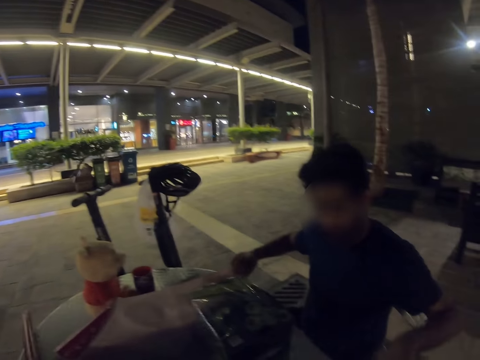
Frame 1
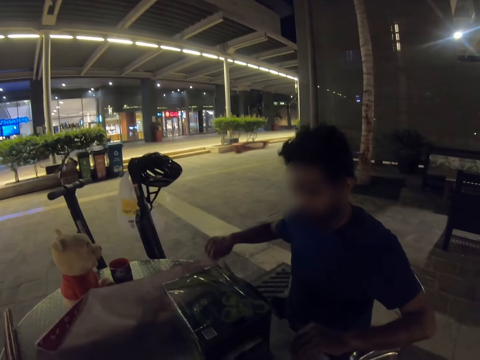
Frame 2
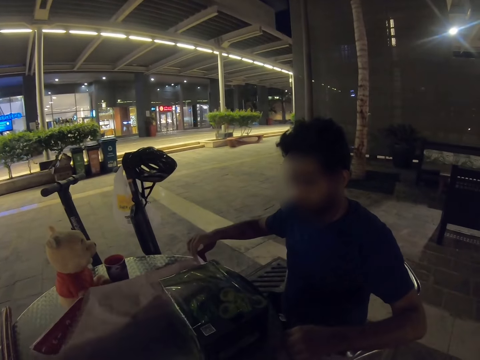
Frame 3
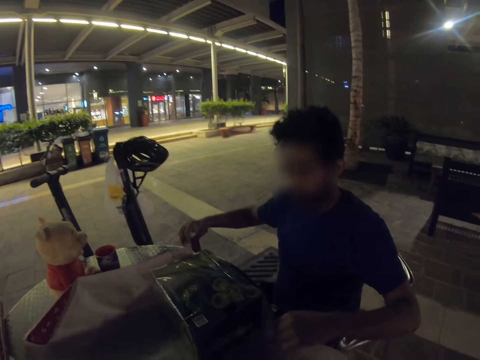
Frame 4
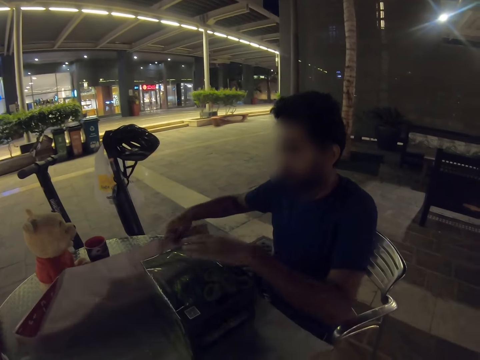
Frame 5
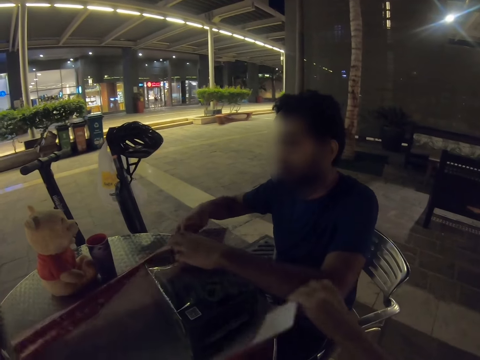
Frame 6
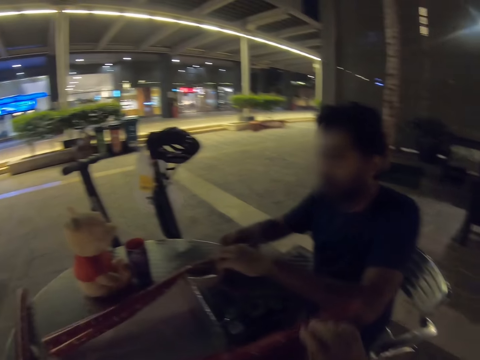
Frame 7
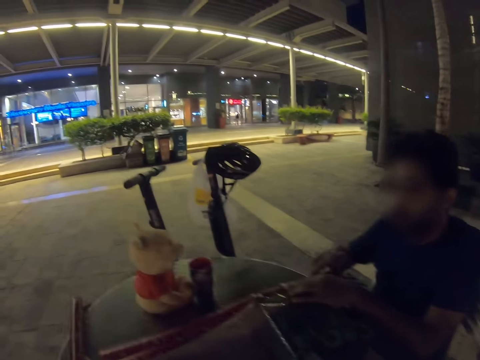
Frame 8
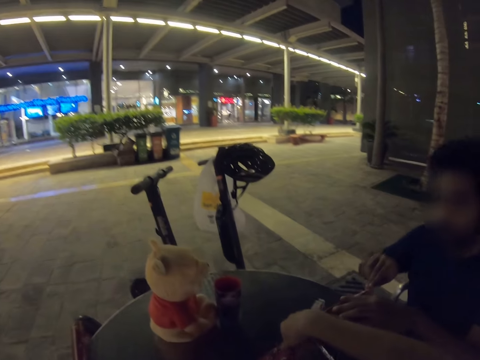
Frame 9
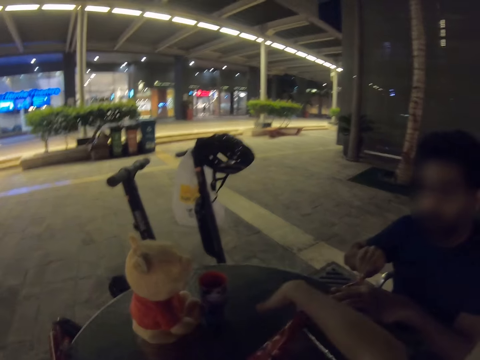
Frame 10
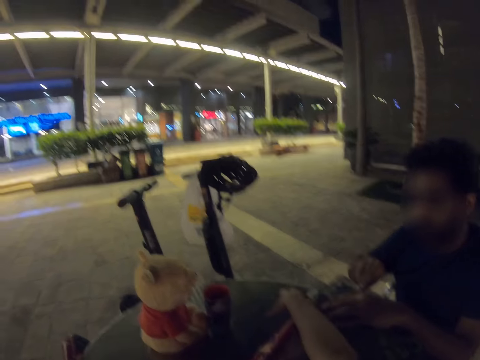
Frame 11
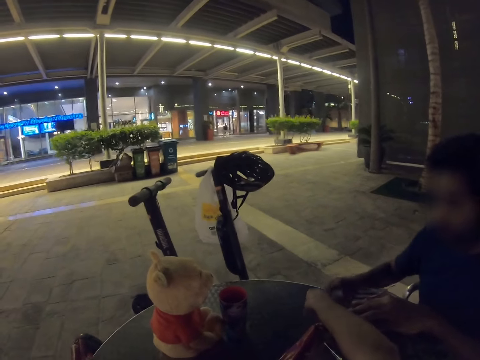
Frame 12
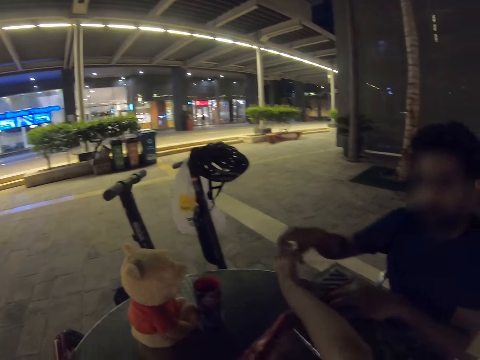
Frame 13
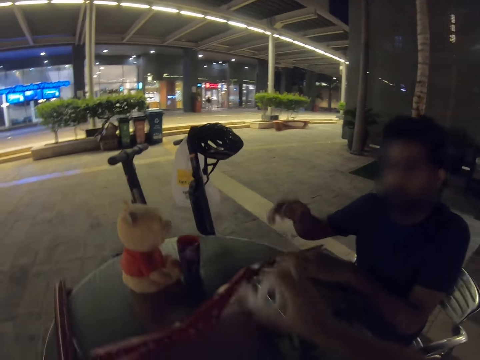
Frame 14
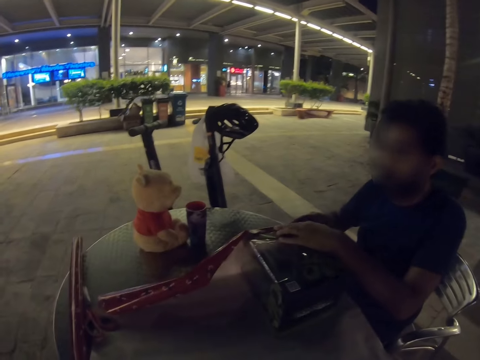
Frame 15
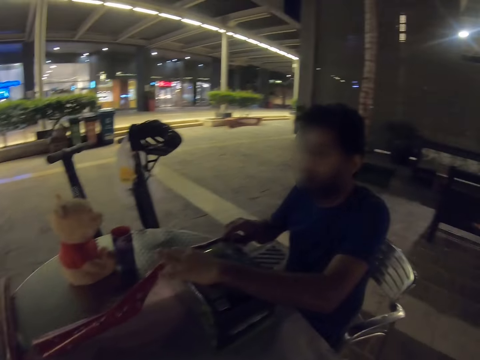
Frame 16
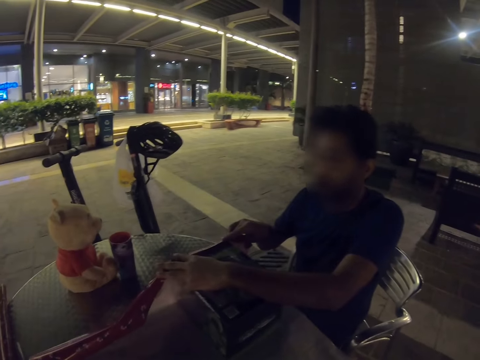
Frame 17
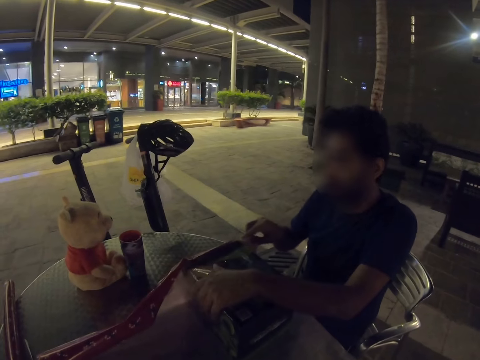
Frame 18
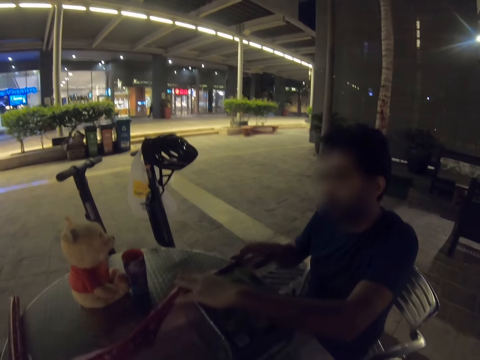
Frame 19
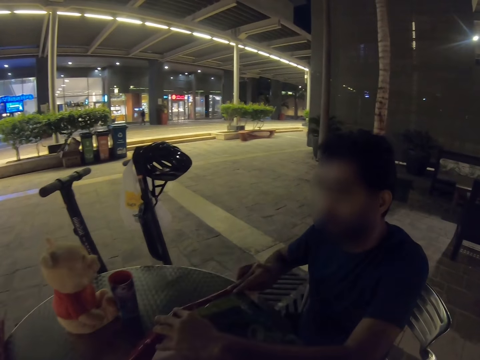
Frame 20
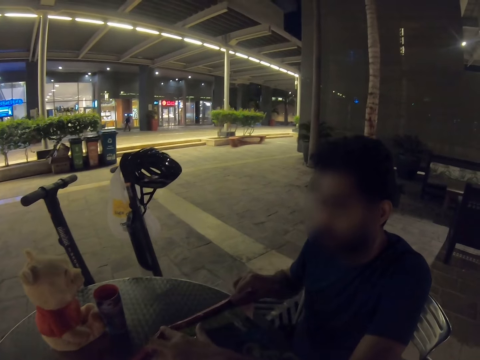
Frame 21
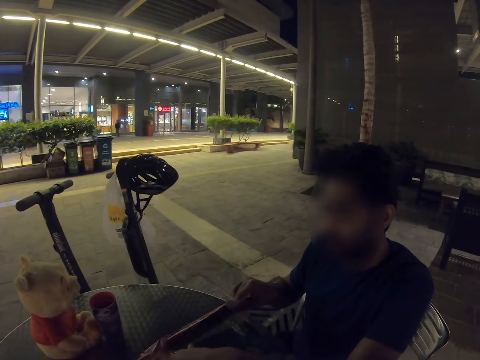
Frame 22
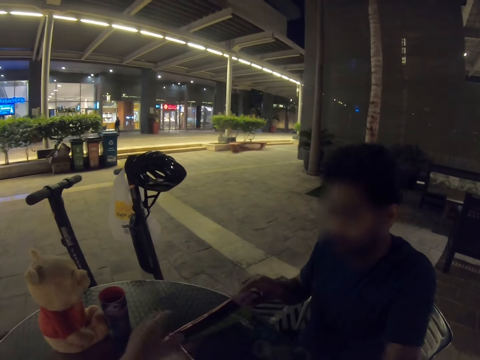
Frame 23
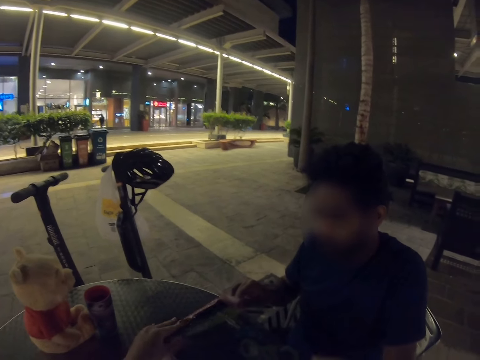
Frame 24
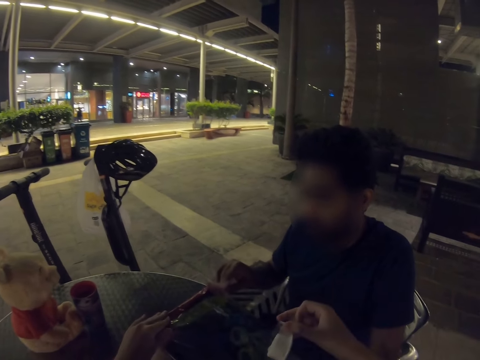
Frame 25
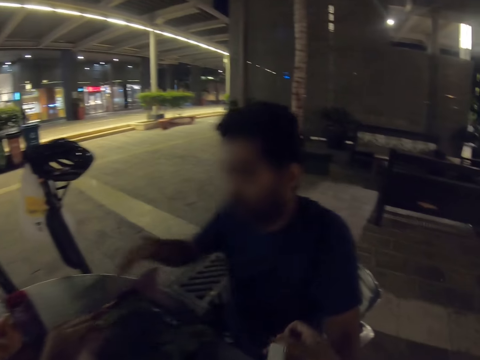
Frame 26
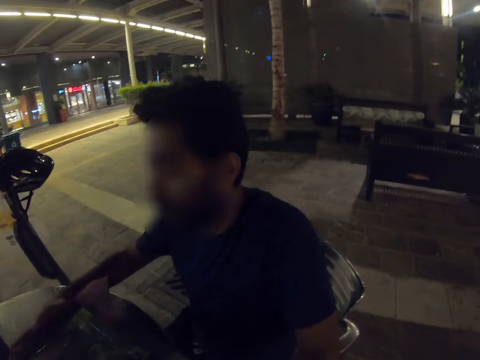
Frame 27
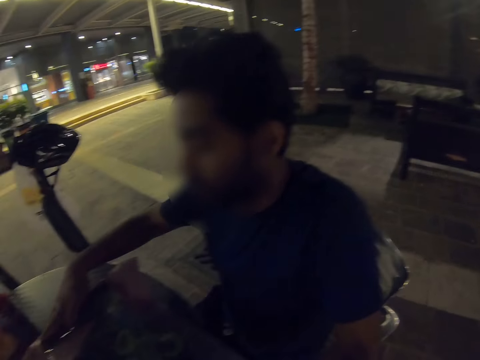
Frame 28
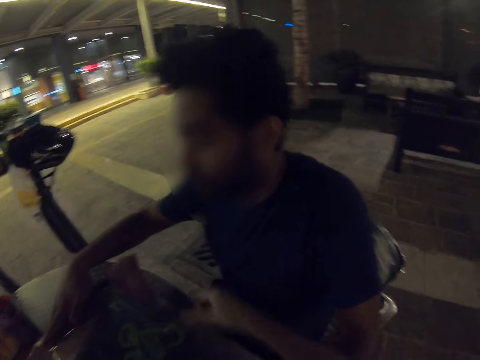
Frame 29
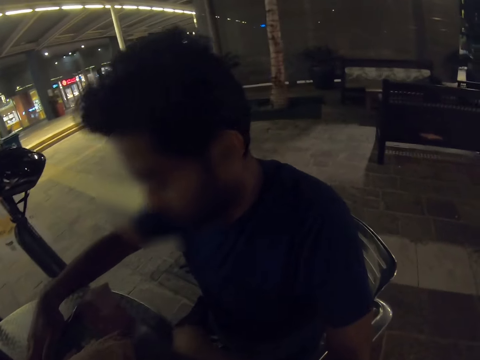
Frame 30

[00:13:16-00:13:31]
A man wraps a gift box. The camera wearer wraps the gift with the man. The man gives the camera wearer cello tape. The man wraps the gift box. The camera wearer wraps the gift with the man.

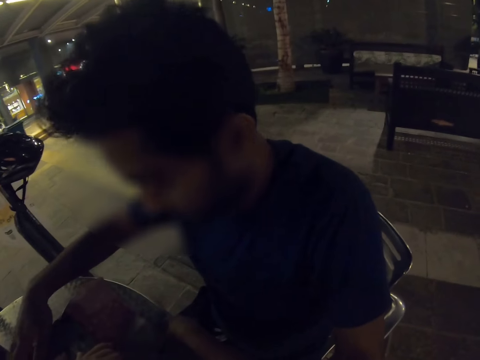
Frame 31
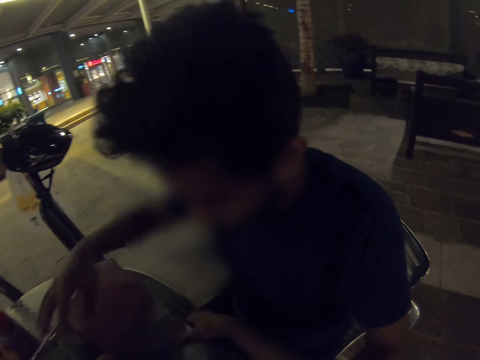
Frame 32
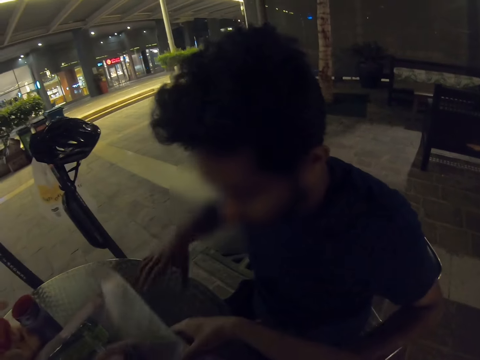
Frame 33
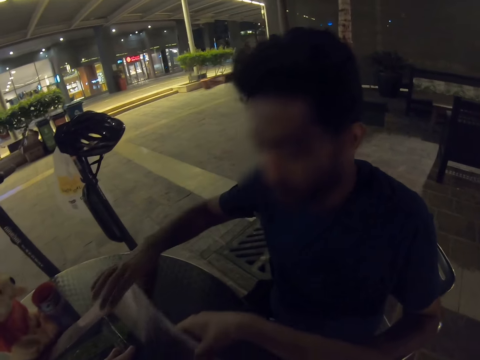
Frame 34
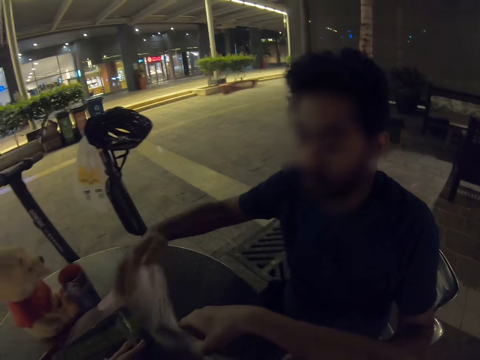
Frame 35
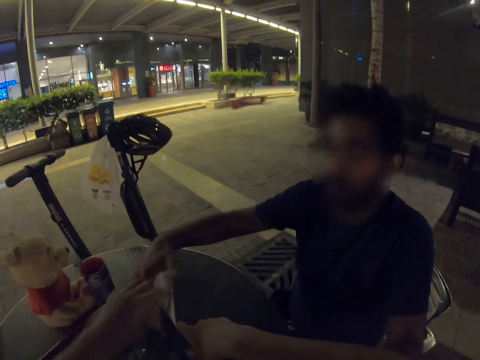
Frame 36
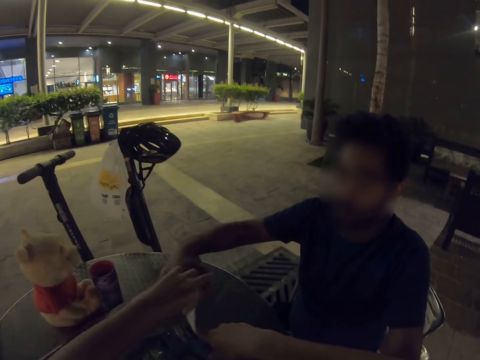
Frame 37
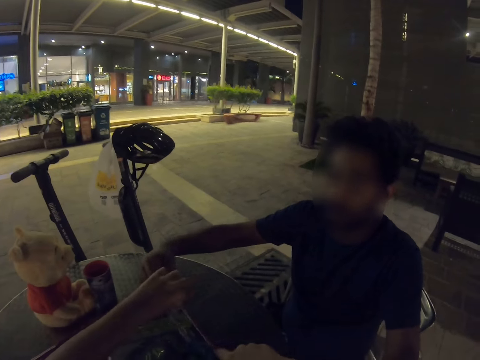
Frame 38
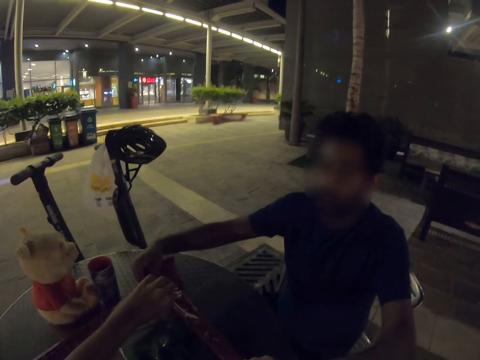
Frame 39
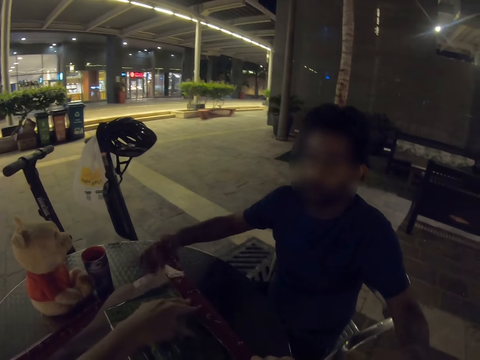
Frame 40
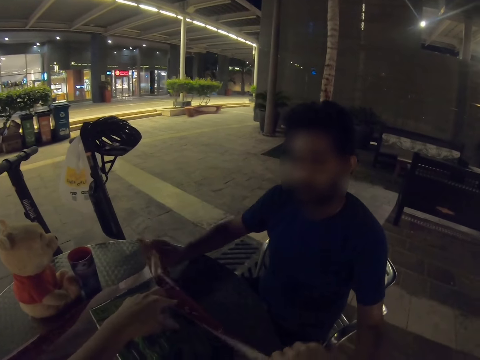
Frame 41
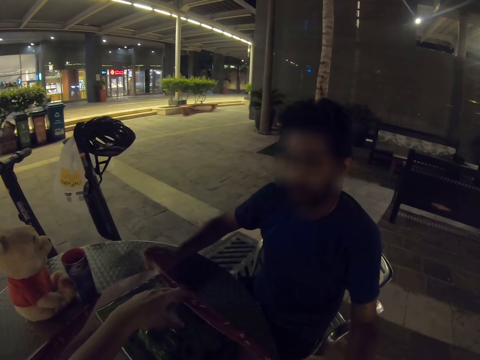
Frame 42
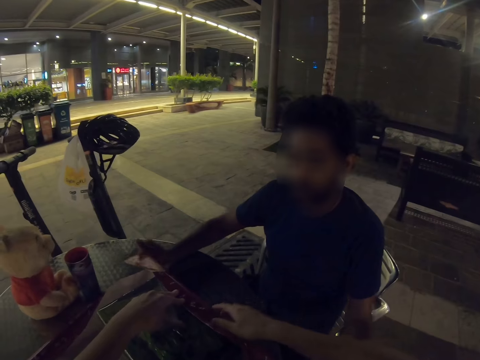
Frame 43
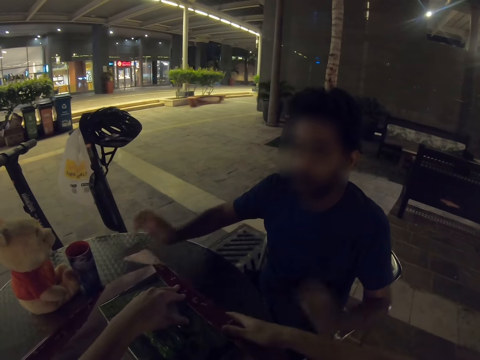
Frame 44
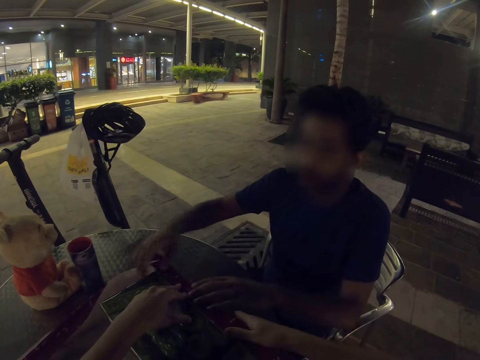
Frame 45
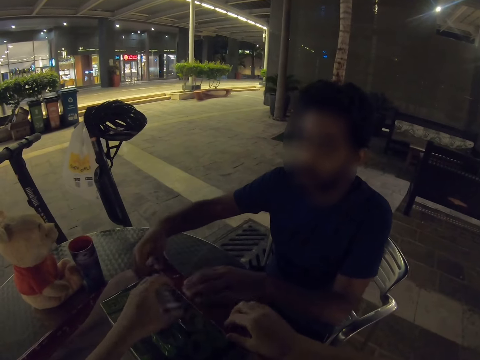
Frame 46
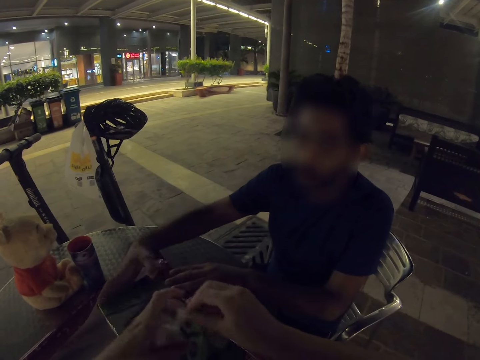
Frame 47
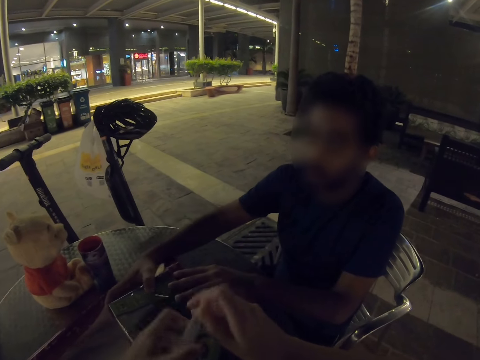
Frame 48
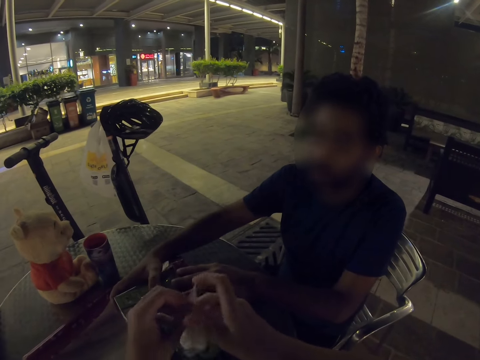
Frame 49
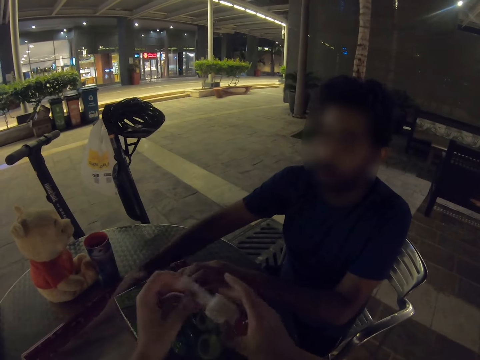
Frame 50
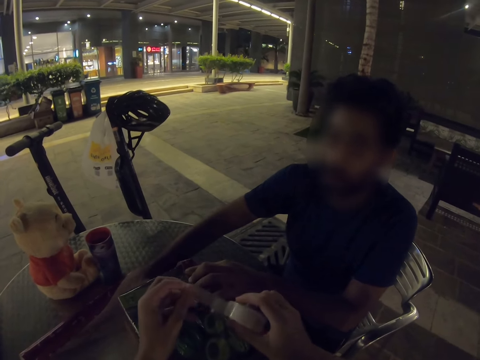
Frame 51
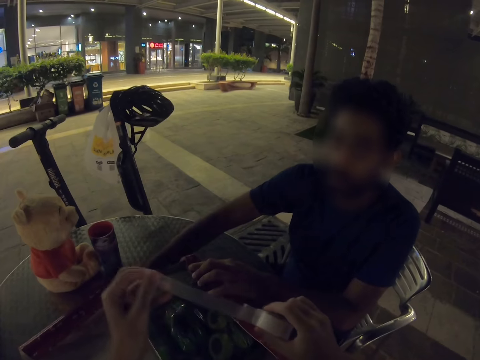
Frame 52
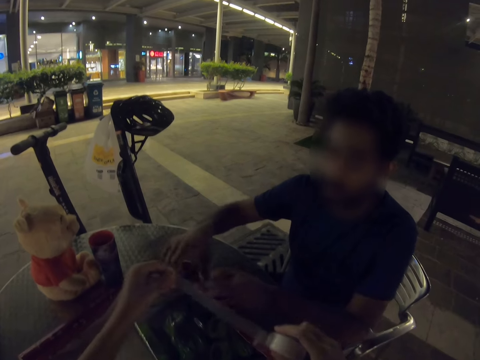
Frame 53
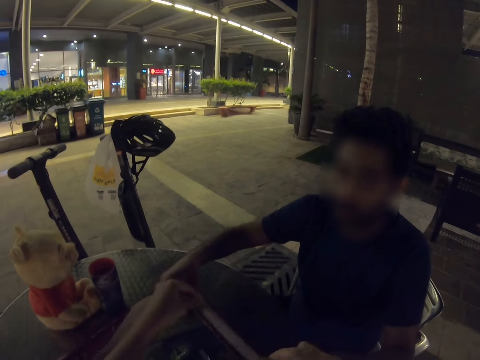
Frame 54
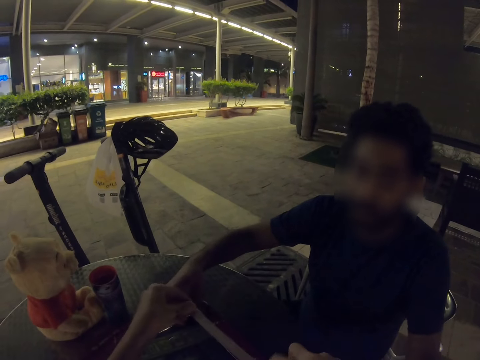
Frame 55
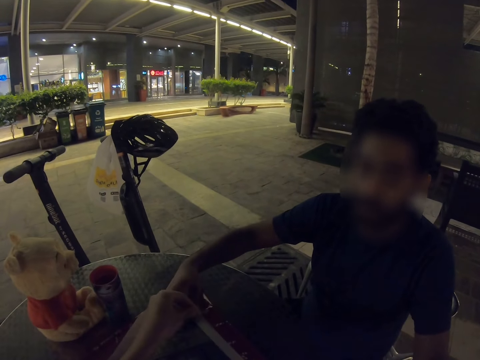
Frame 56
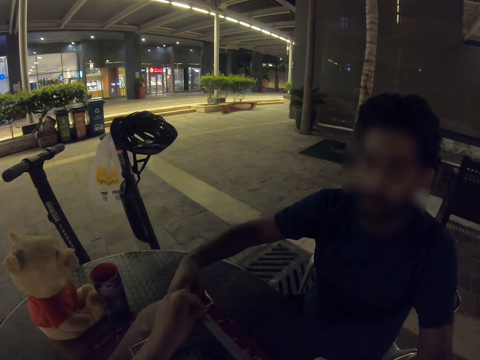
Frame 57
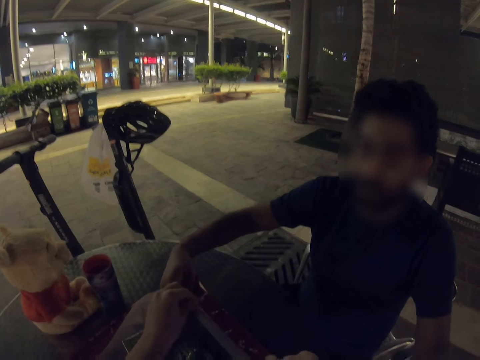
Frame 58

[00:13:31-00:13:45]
The camera wearer wraps a gift box. They pull out tape. They seal the gift with cello tape.
